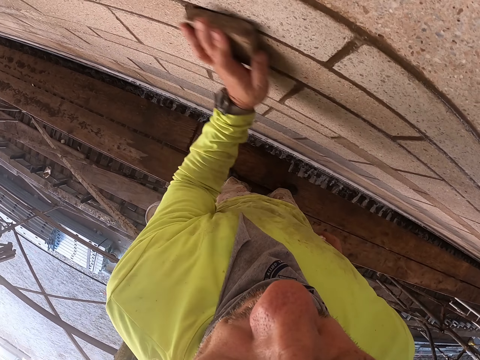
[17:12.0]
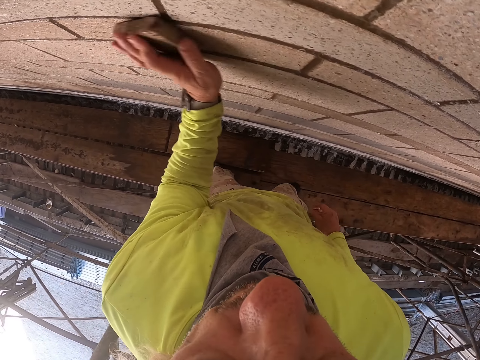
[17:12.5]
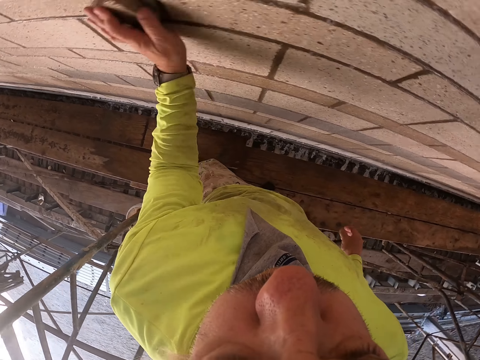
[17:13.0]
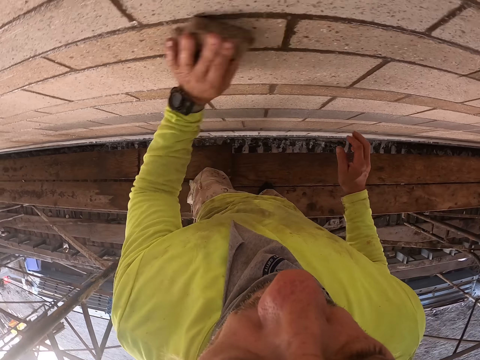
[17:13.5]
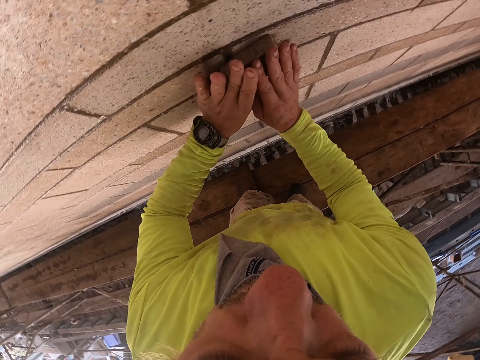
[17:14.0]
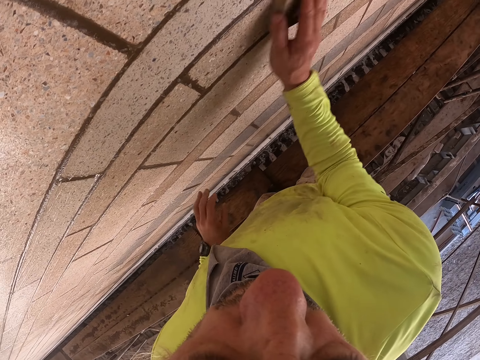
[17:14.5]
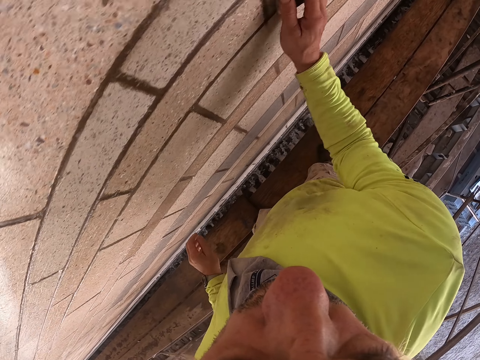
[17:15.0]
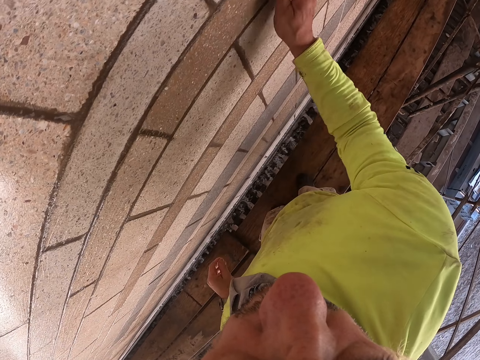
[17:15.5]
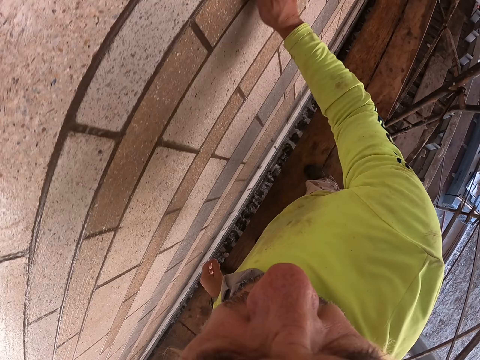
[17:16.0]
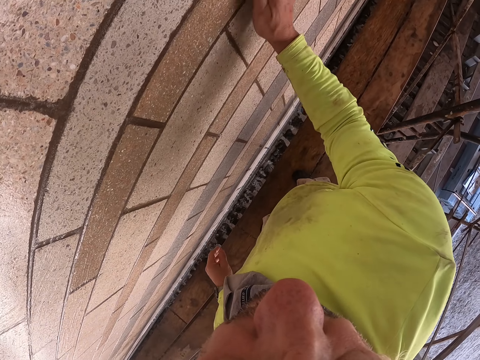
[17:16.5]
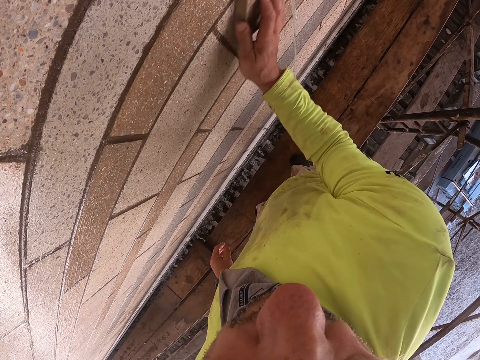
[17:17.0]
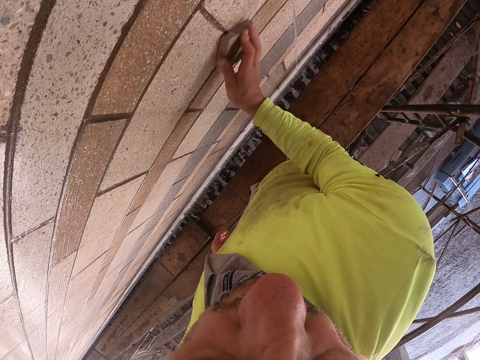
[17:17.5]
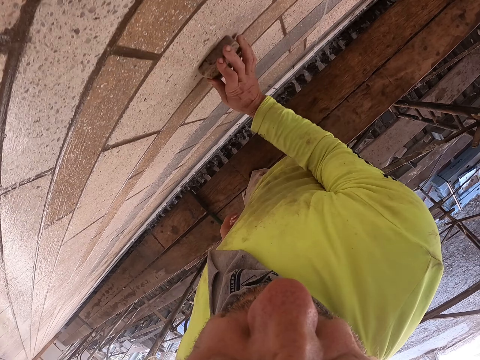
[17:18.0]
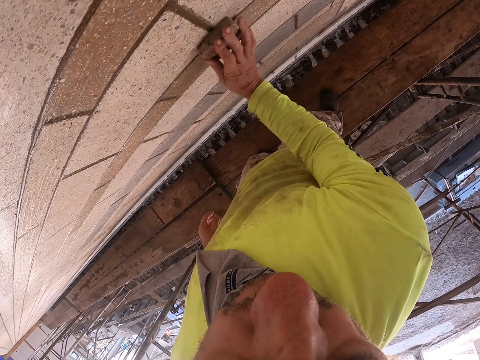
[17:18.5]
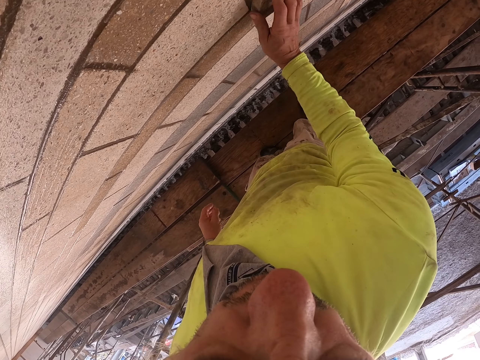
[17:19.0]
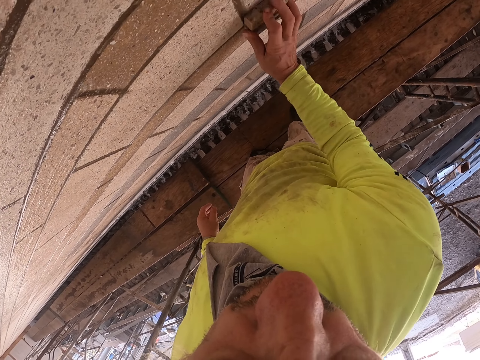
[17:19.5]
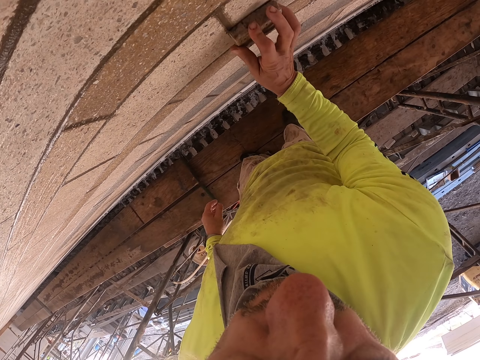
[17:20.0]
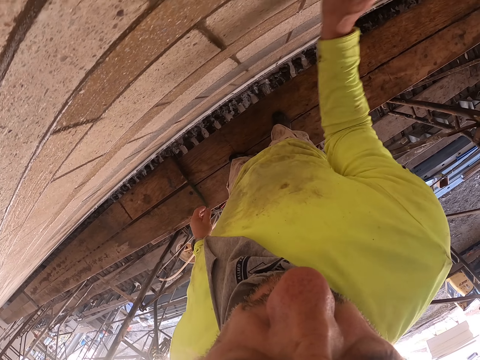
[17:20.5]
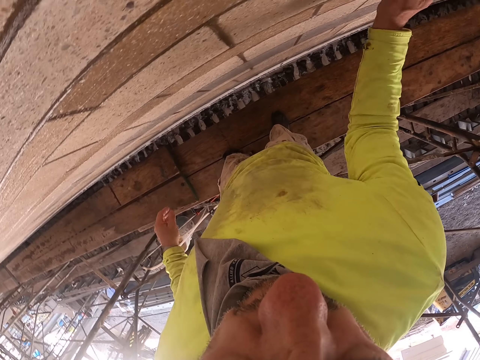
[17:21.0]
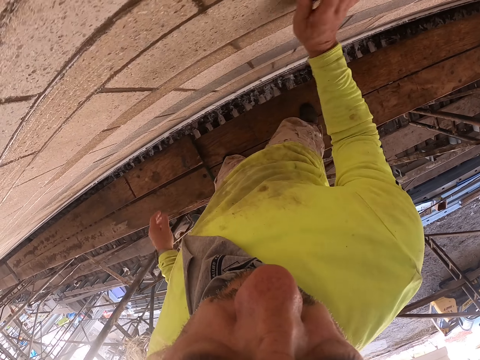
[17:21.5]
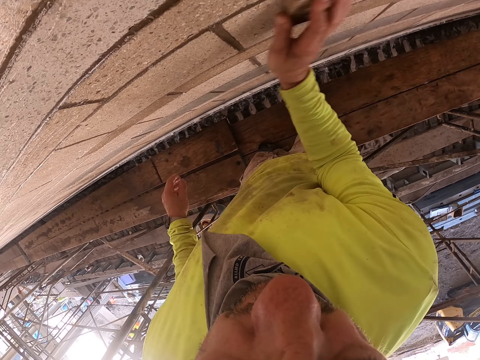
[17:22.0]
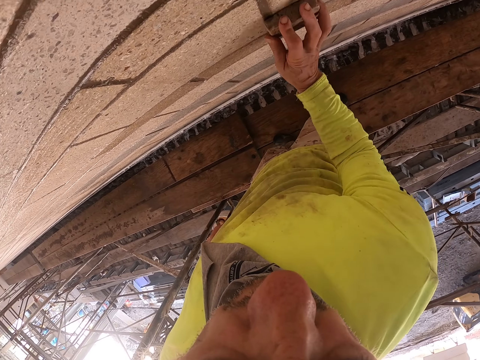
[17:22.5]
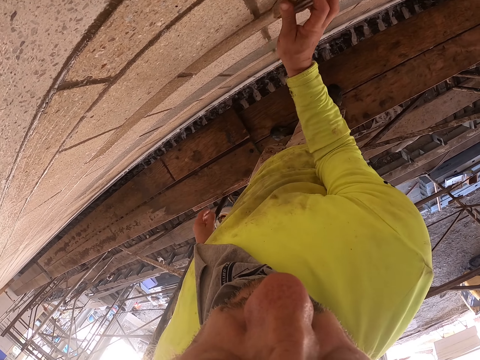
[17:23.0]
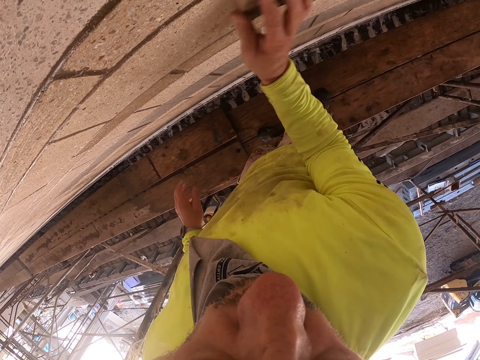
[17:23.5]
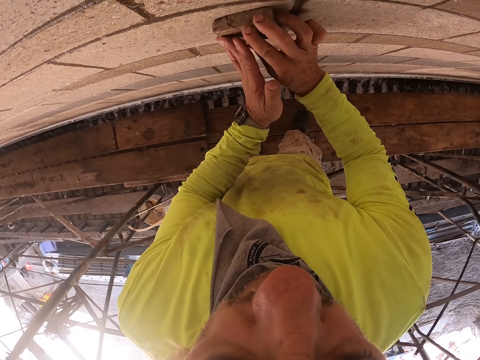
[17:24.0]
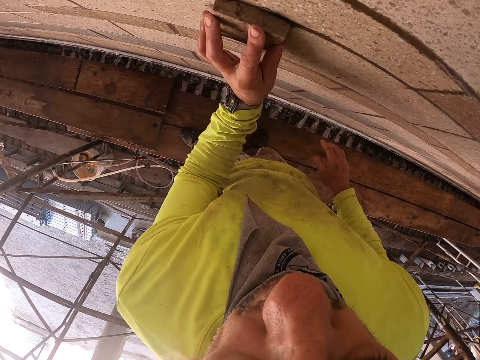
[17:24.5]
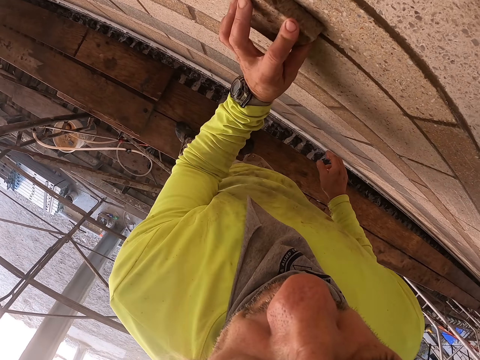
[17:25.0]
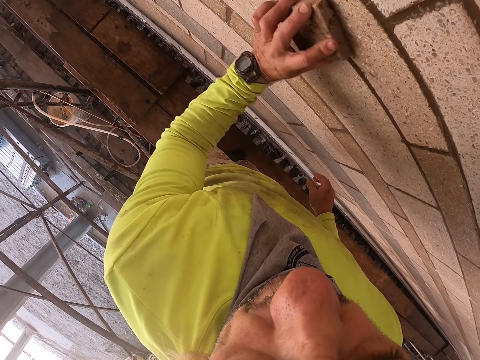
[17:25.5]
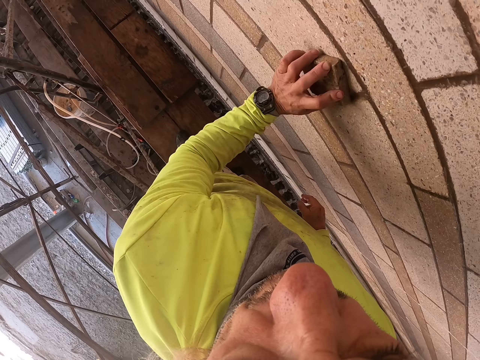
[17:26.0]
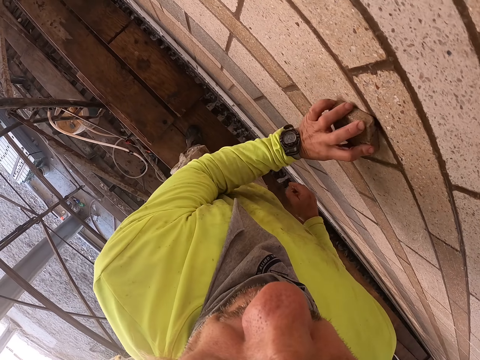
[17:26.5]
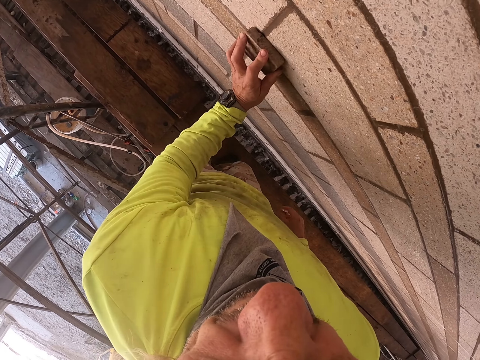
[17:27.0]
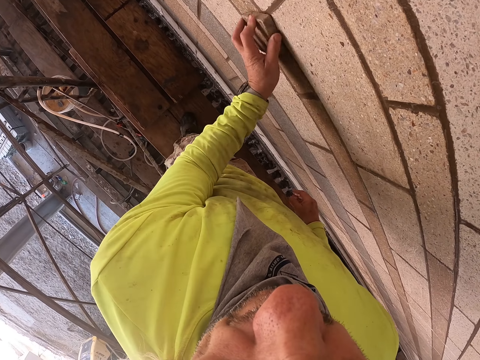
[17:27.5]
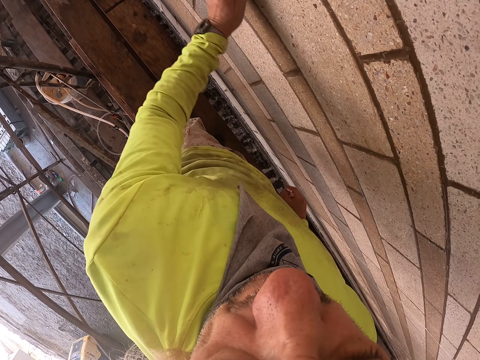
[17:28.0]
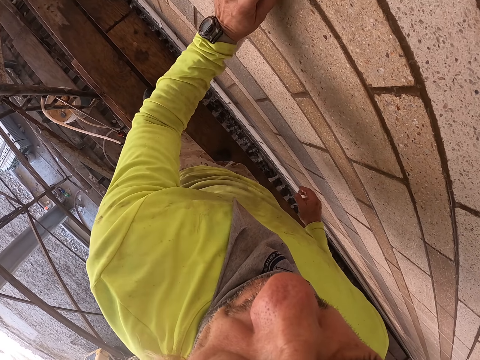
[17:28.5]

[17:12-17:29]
The camera wearer scrubs the wall with the right hand. They scrub the wall with the left hand.

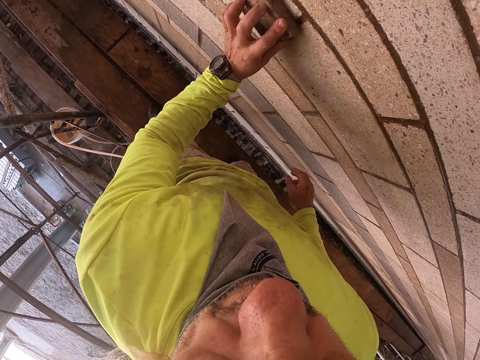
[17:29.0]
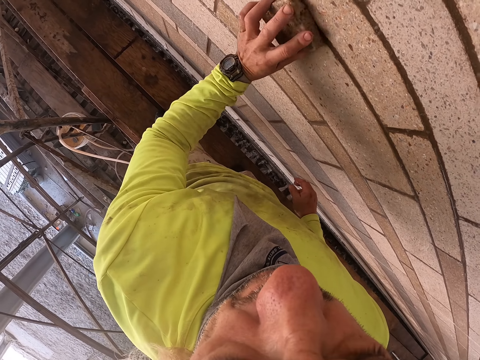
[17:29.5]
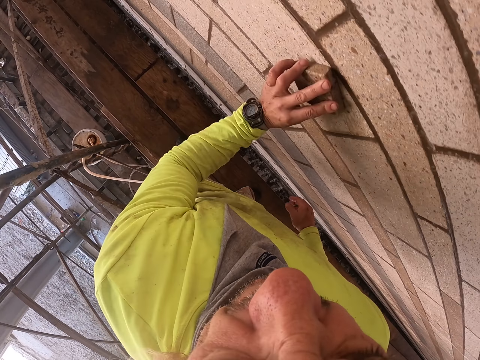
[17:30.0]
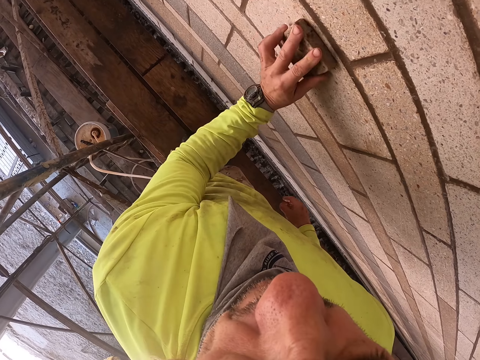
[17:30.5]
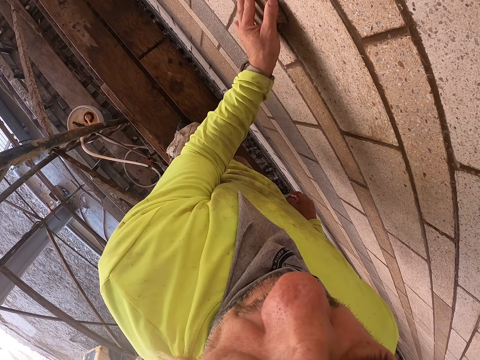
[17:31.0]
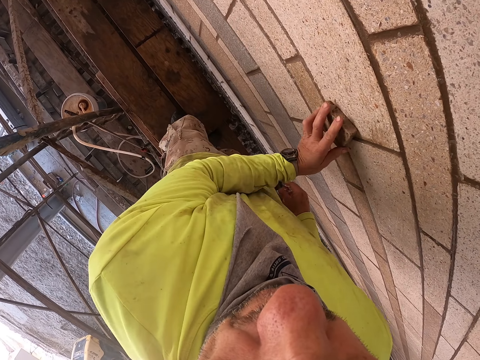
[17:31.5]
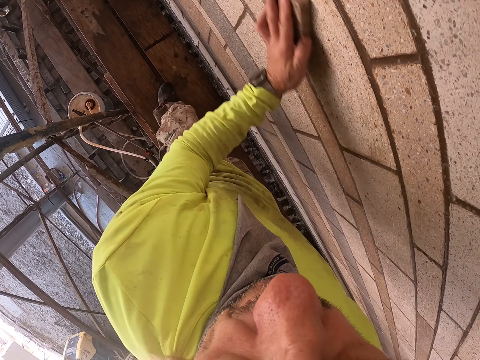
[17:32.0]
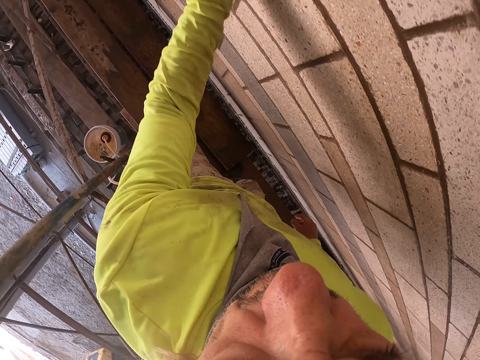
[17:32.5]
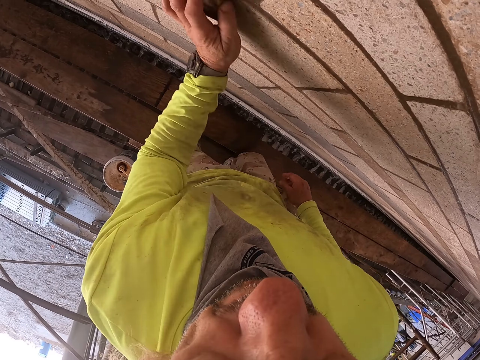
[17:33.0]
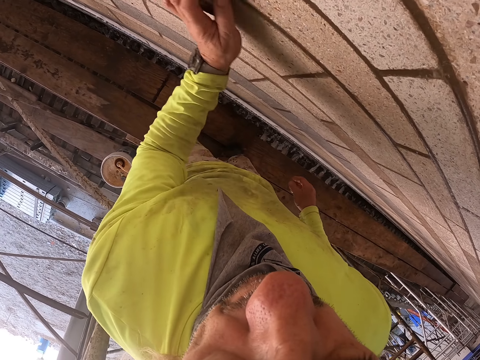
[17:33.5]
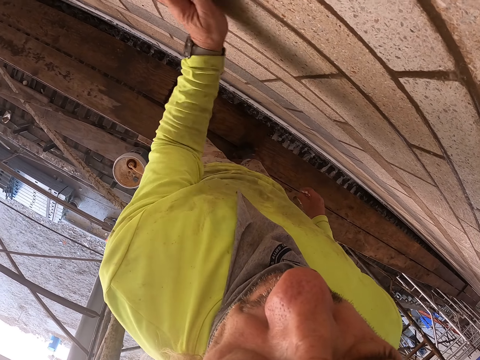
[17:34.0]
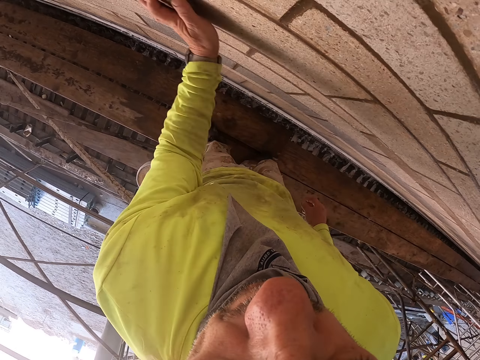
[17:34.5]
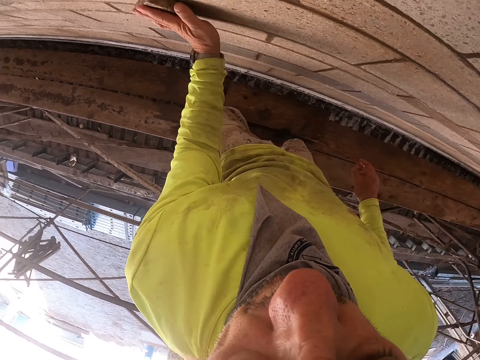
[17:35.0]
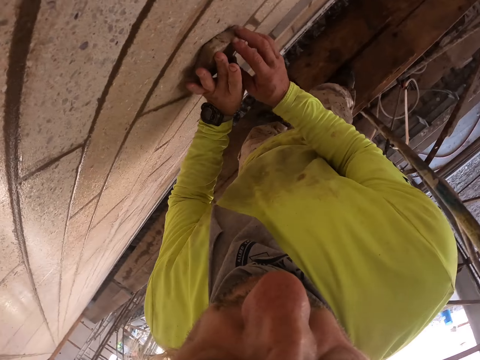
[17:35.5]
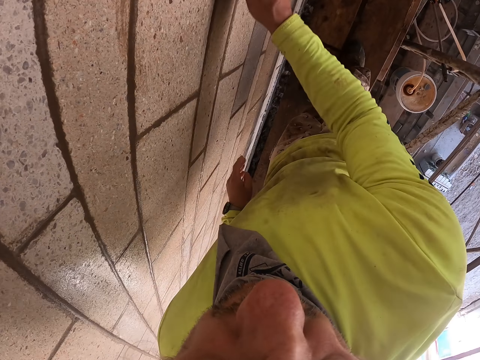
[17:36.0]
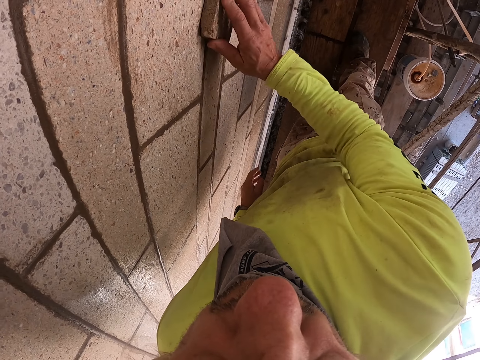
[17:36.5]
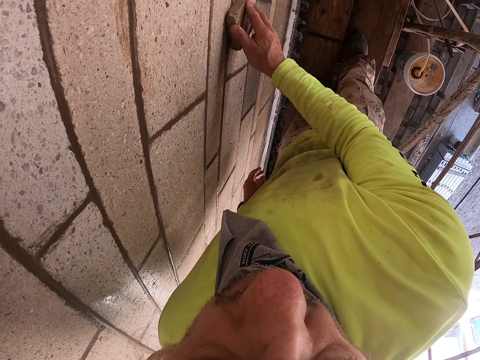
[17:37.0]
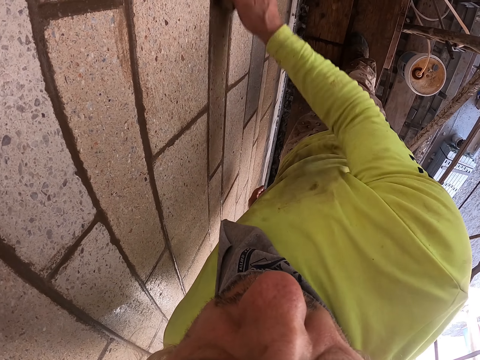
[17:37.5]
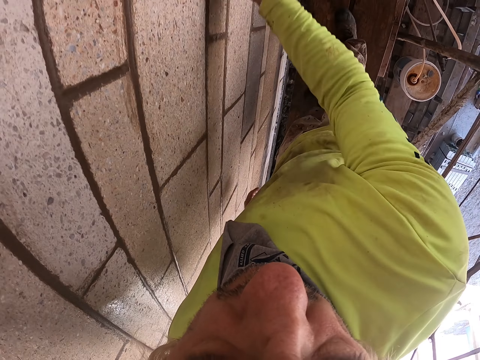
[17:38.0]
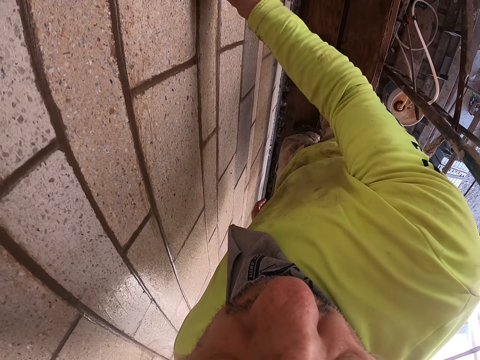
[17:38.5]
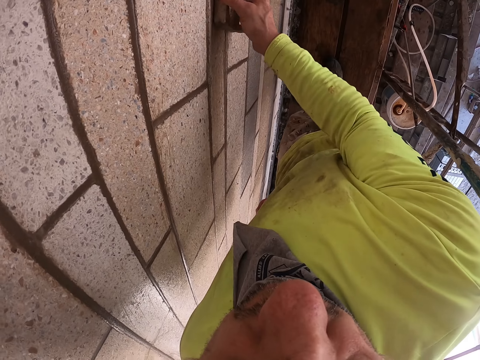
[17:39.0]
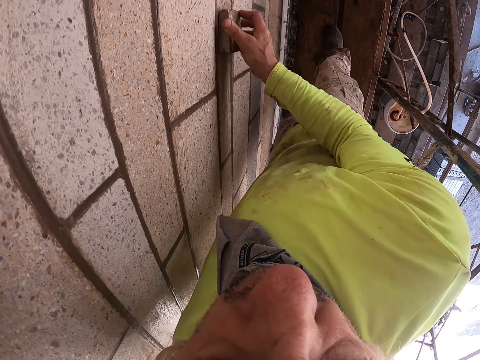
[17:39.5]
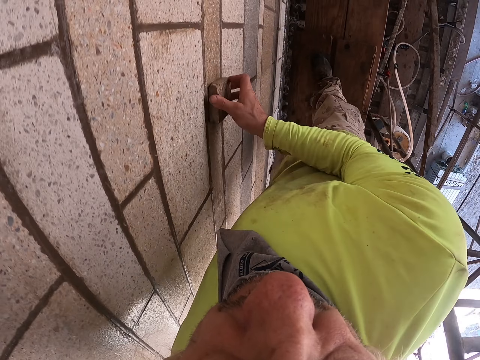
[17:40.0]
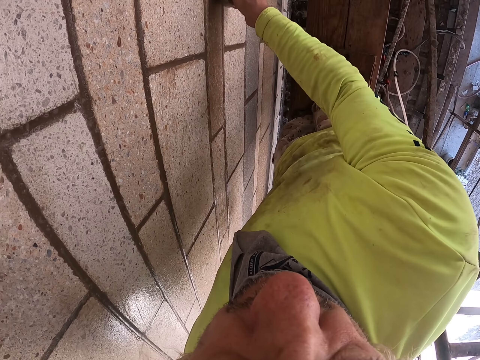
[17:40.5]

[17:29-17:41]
The camera wearer scrubs the wall with the right hand.
